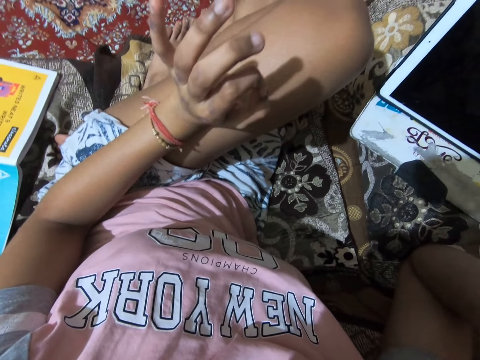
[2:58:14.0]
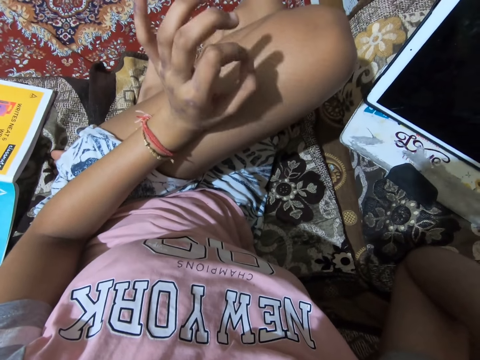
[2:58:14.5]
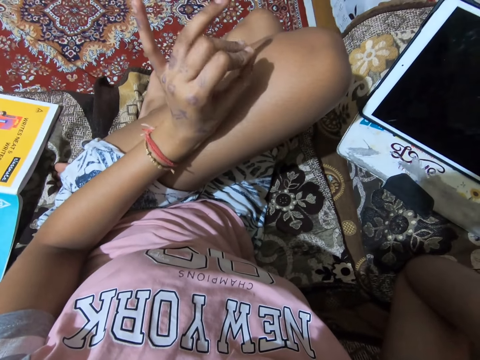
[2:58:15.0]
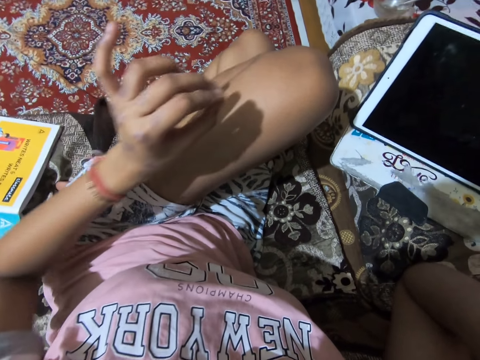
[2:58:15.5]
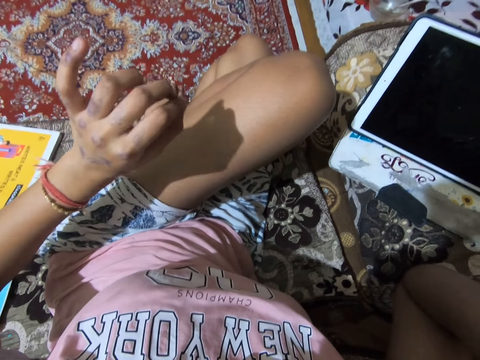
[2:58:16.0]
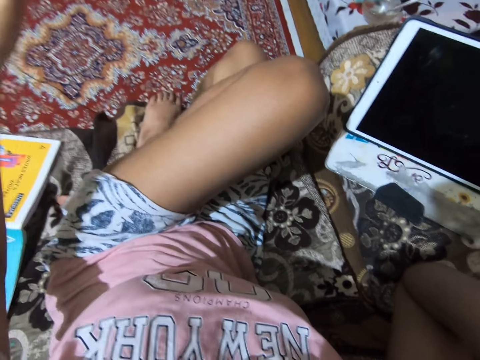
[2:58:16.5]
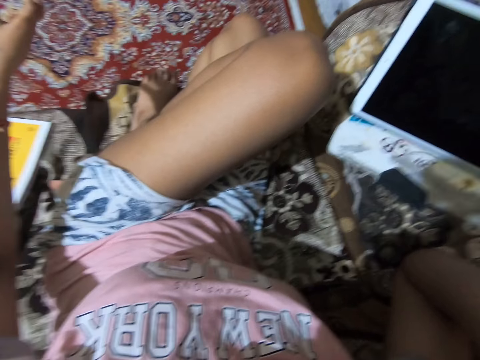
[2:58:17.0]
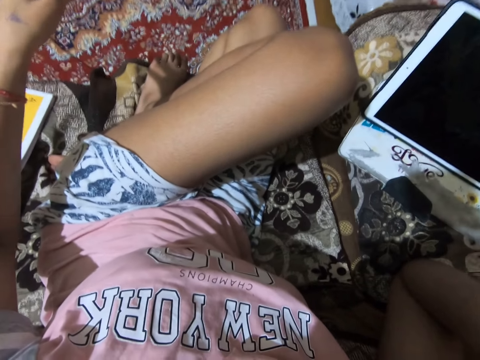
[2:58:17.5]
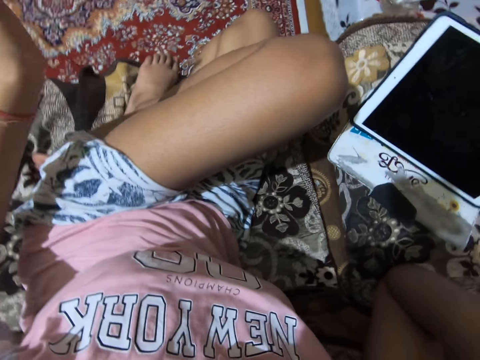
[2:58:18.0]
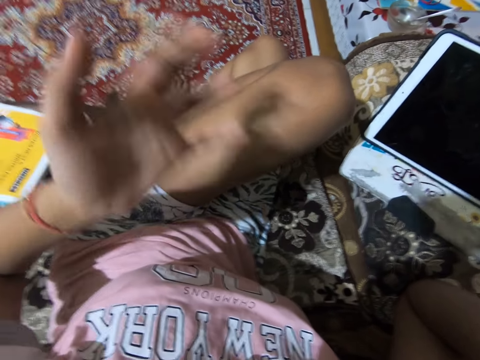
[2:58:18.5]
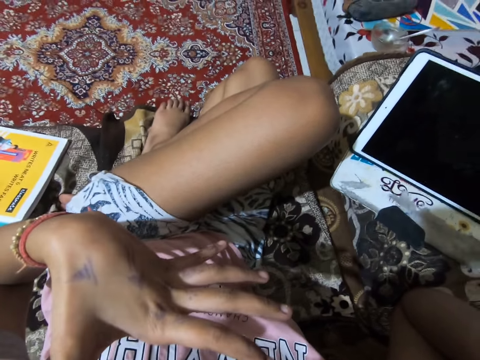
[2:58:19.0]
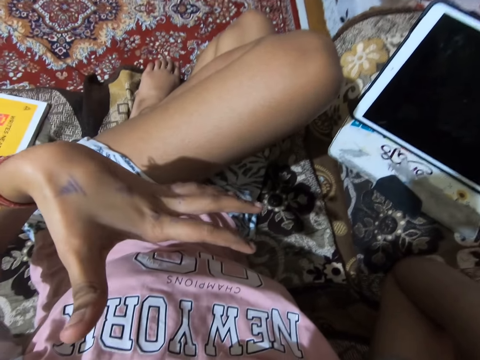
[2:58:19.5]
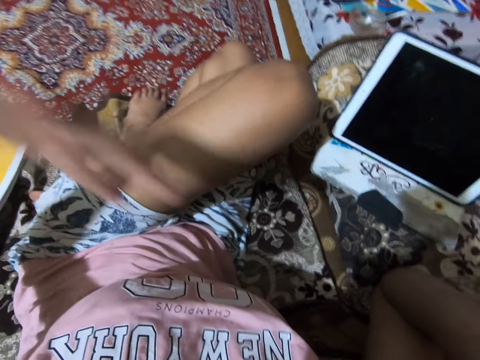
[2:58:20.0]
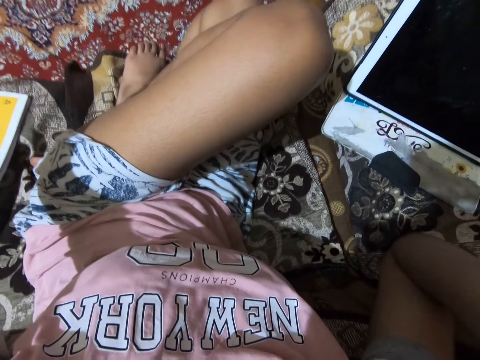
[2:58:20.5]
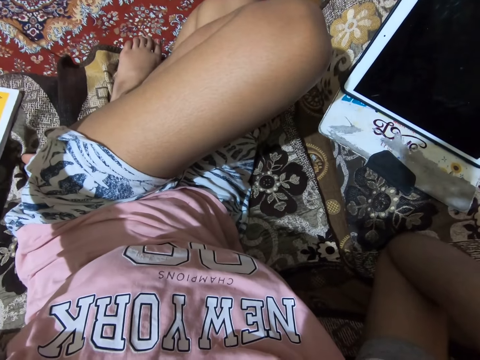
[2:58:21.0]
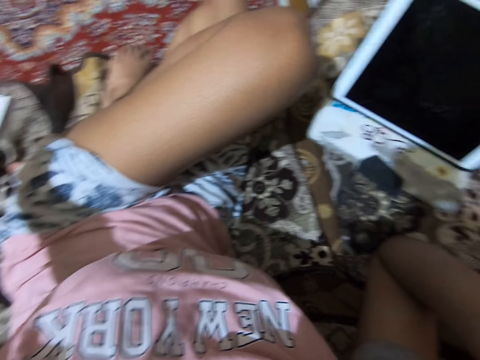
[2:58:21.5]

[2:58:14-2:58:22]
The camera wearer puts her hand on her thigh. She gestures her hand. She lifts her hand off her thigh. She gestures her hand.

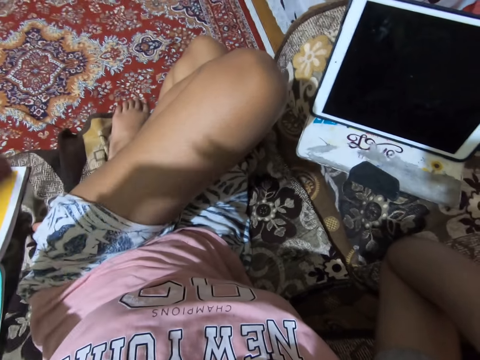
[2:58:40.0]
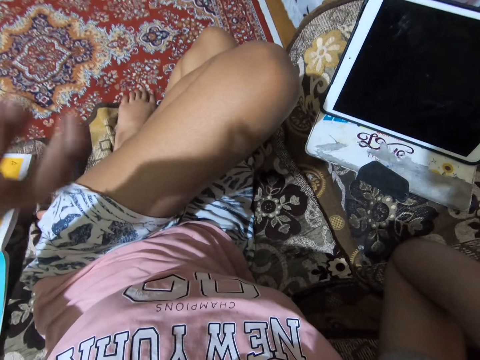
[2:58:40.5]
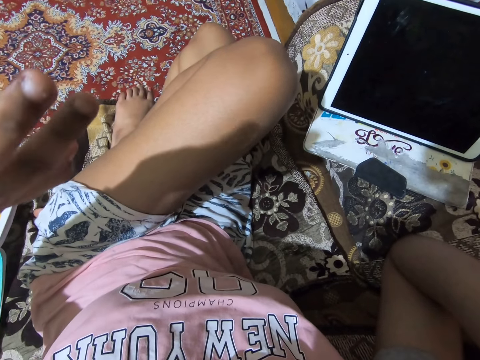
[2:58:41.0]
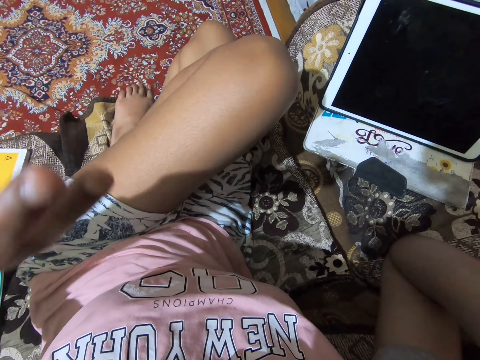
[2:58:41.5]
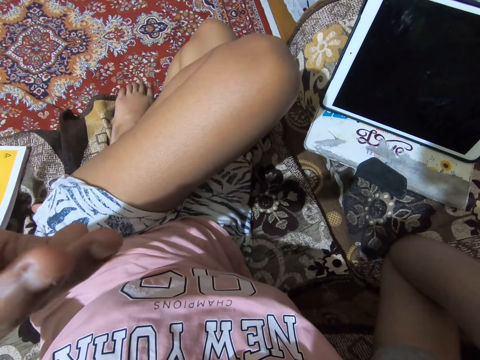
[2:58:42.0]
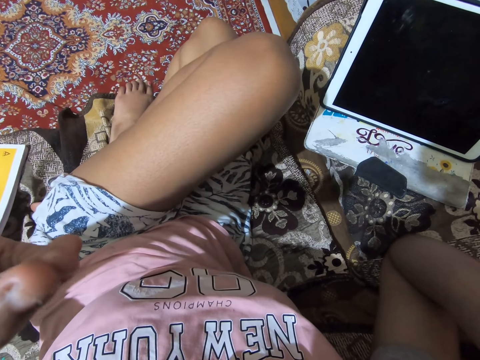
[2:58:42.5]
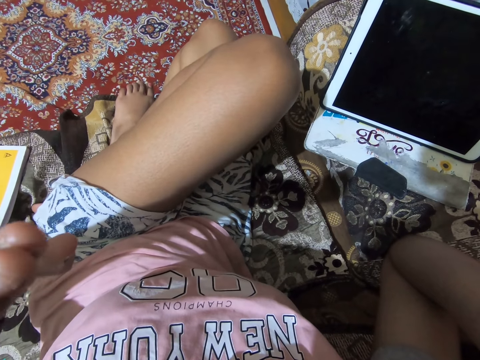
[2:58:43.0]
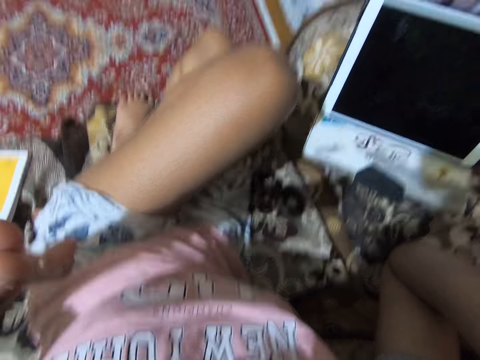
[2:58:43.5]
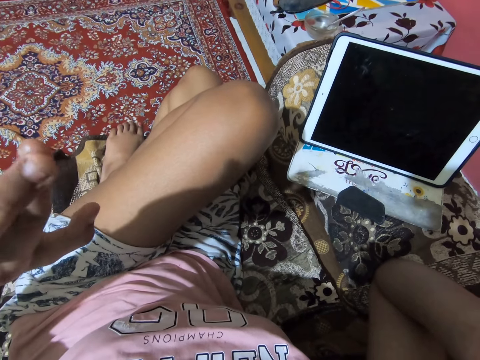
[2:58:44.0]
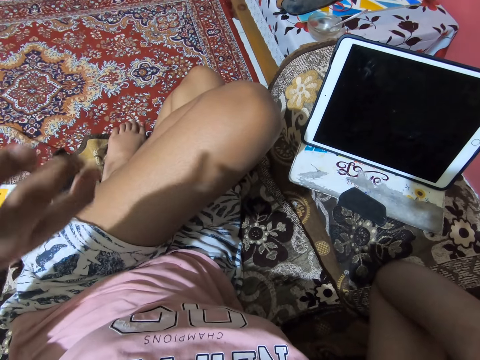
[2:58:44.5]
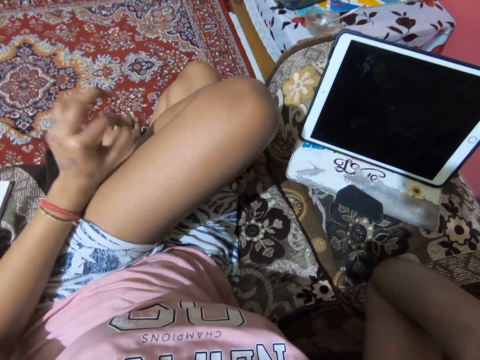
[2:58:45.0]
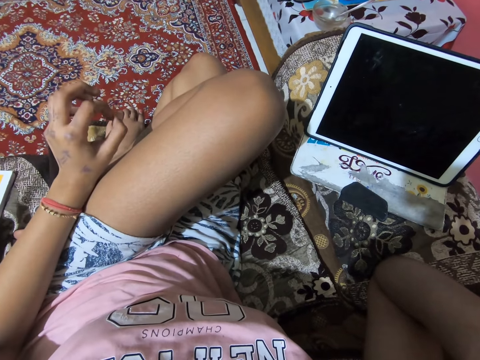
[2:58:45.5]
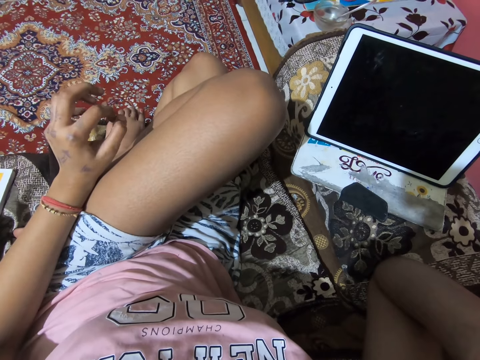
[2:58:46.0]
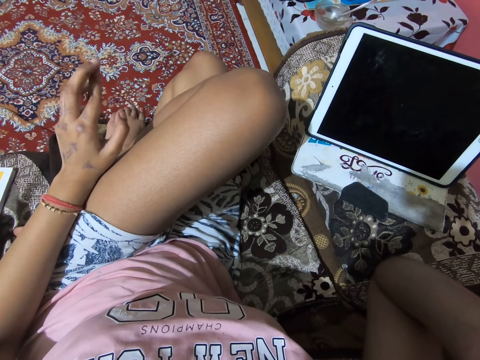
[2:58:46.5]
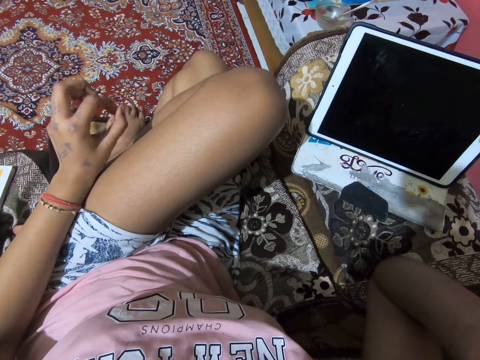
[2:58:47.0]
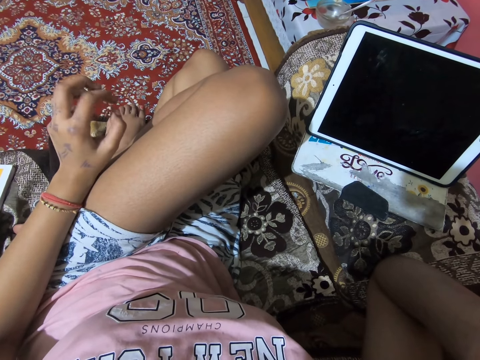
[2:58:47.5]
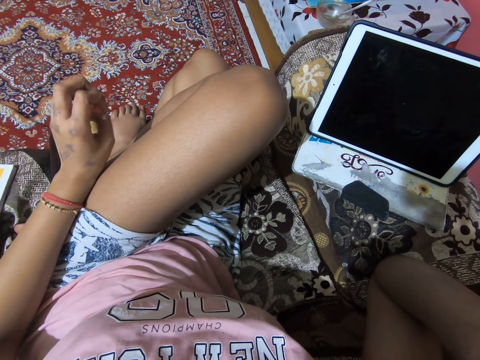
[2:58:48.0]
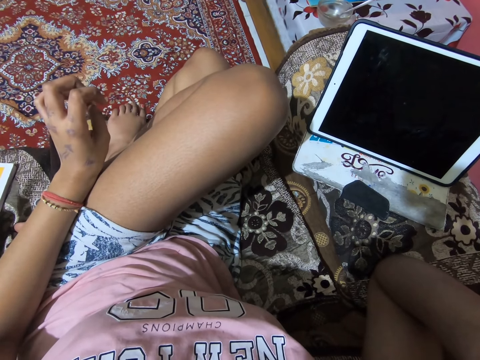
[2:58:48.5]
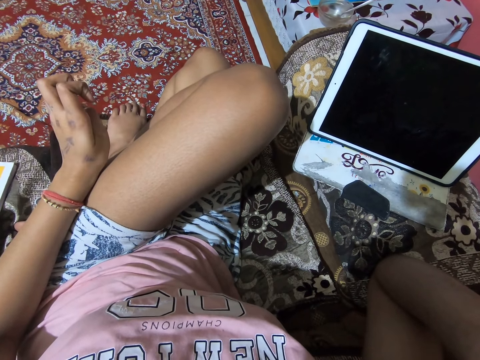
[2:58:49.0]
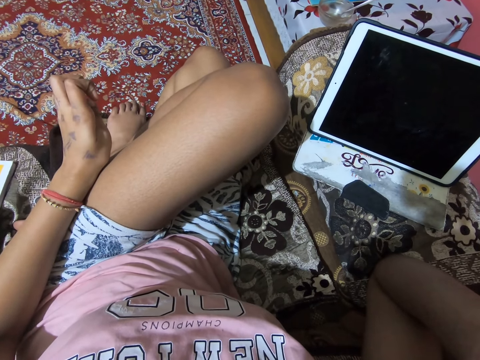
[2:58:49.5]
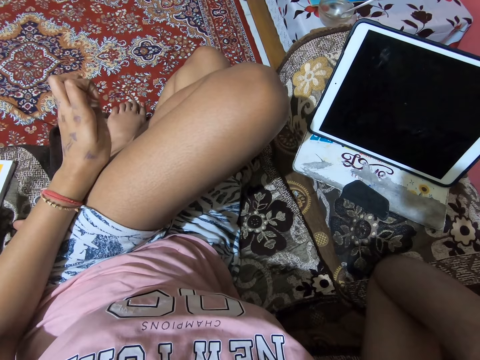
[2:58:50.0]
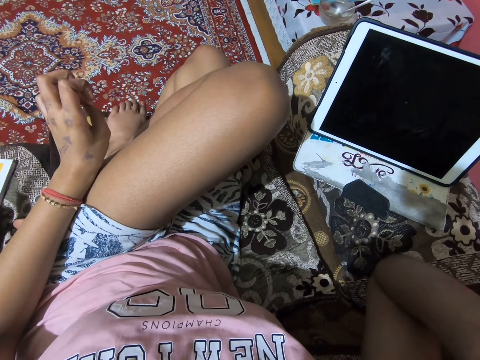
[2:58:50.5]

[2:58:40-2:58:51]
The camera wearer gestures her hand. She fidgets her fingers.

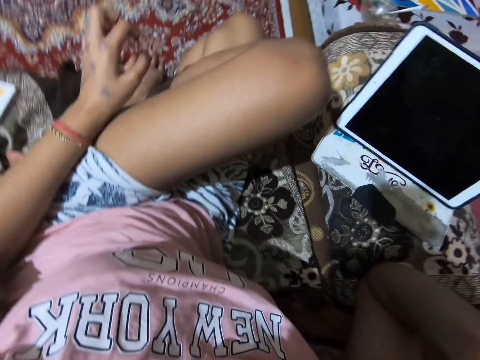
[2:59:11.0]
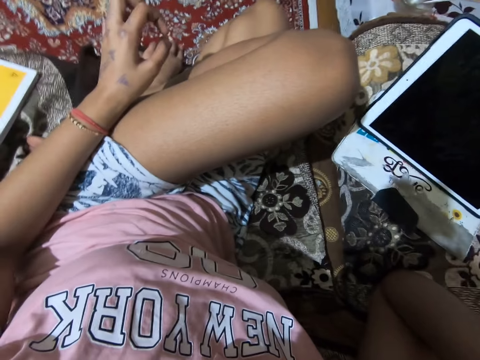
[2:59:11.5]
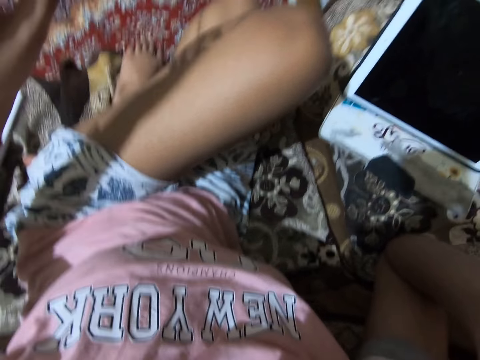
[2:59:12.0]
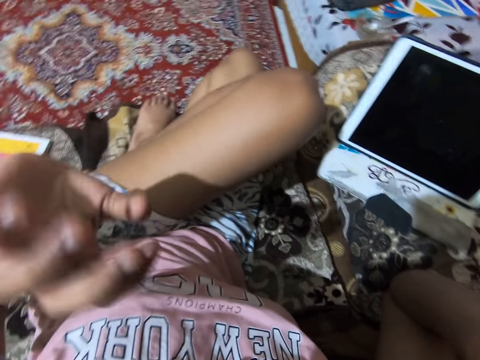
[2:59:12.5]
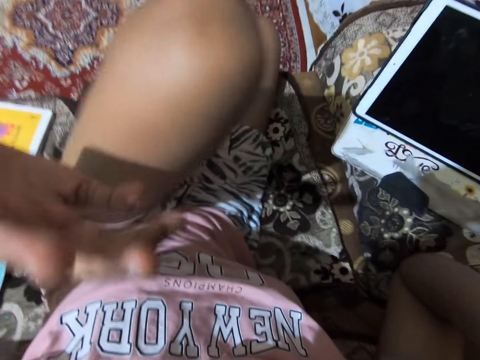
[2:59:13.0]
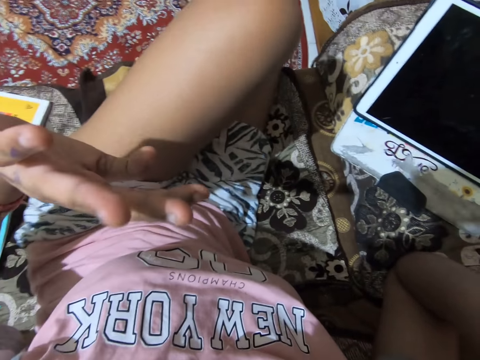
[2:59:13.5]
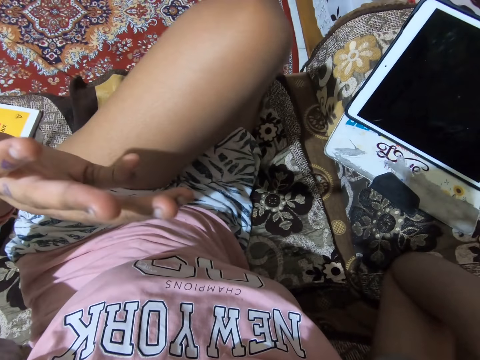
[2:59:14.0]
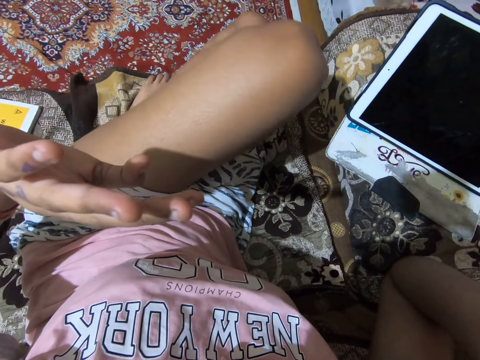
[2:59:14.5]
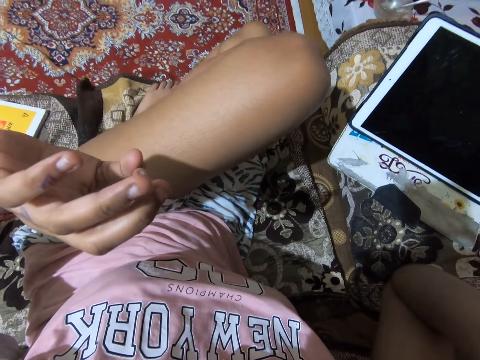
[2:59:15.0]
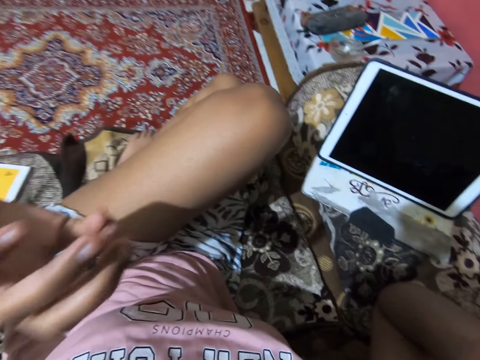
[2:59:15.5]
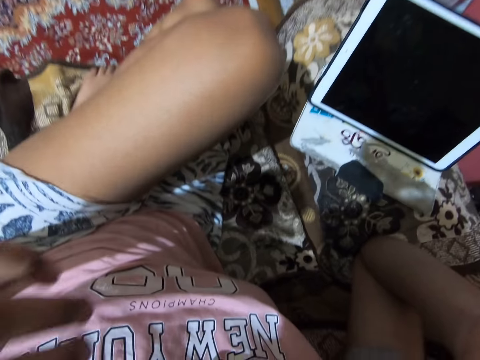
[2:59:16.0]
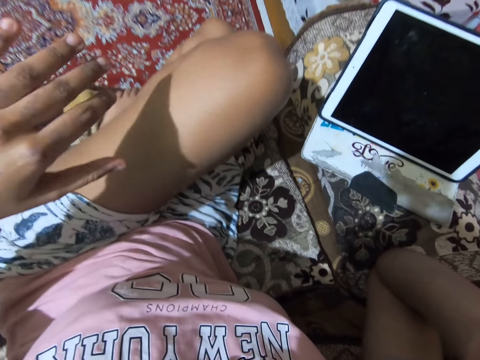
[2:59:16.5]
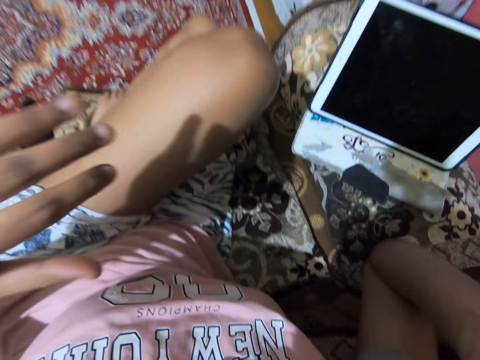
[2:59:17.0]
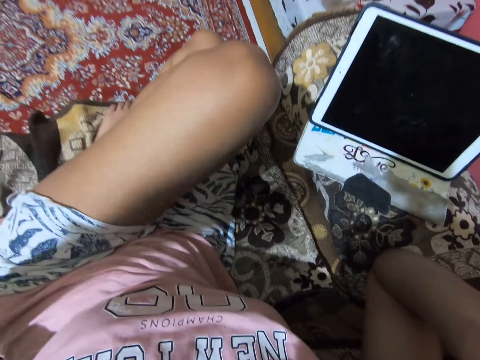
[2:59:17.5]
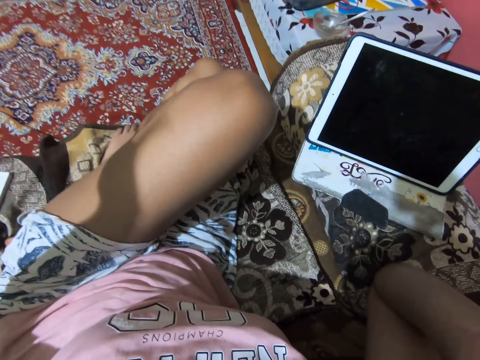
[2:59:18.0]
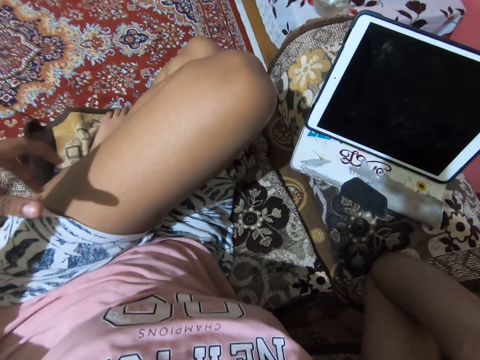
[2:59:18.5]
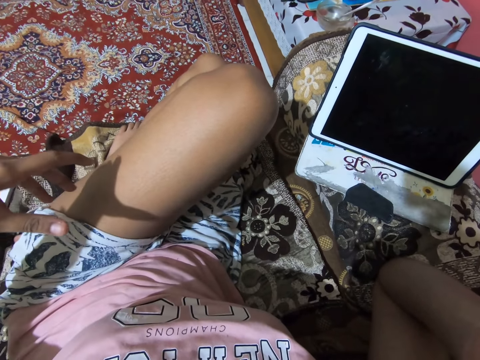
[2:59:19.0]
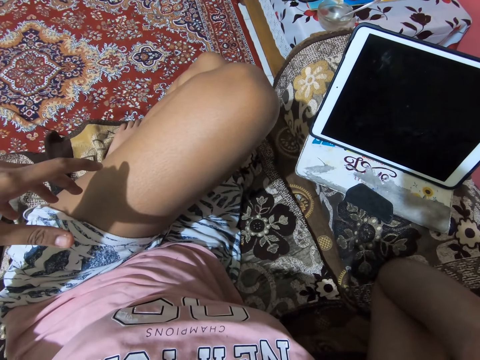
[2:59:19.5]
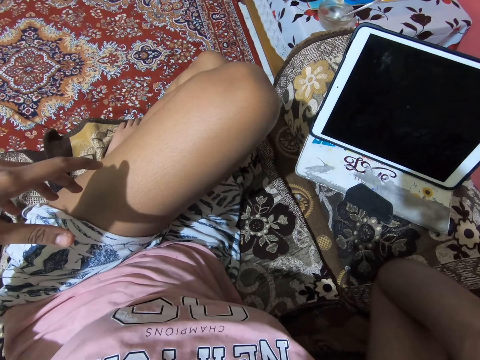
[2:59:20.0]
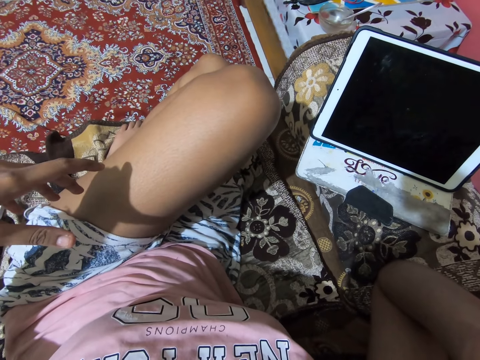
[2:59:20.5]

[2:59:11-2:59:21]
The camera wearer gestures her hand.
